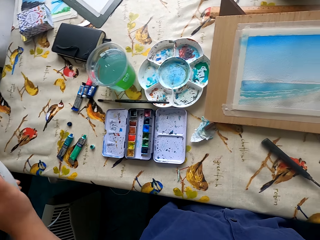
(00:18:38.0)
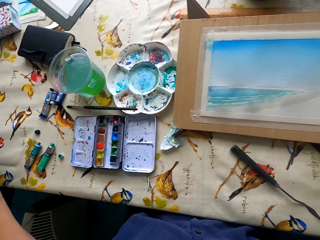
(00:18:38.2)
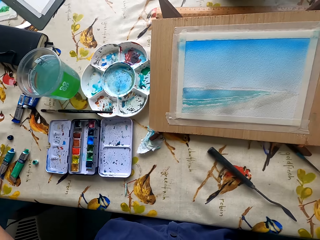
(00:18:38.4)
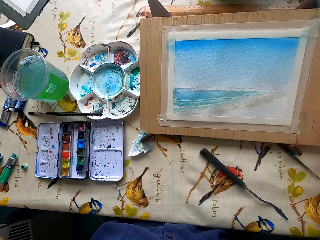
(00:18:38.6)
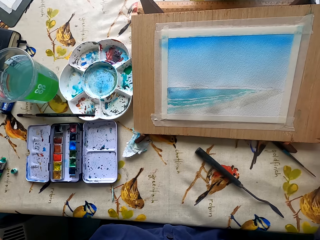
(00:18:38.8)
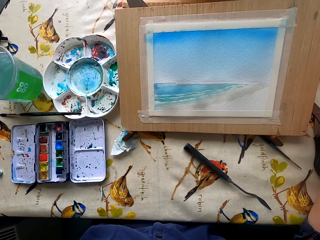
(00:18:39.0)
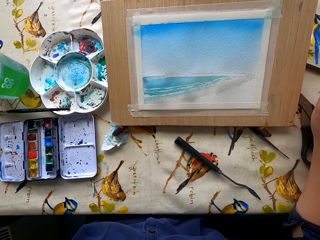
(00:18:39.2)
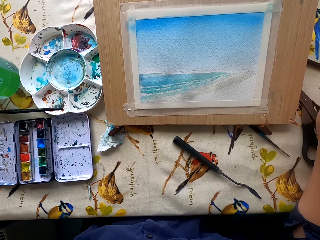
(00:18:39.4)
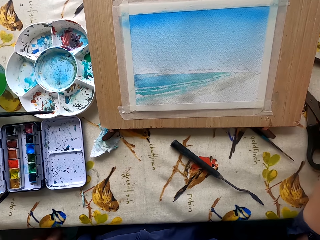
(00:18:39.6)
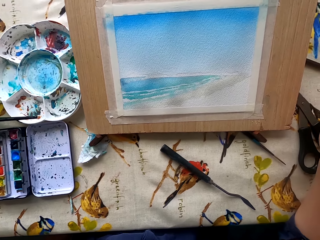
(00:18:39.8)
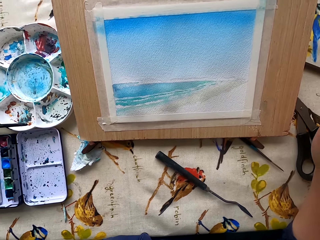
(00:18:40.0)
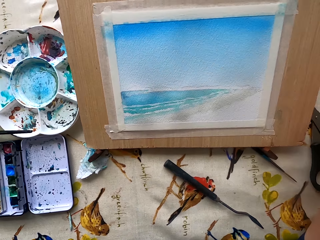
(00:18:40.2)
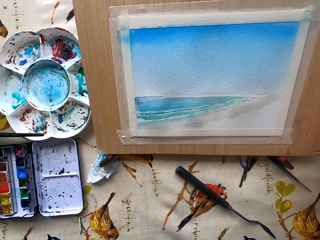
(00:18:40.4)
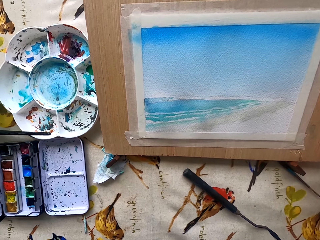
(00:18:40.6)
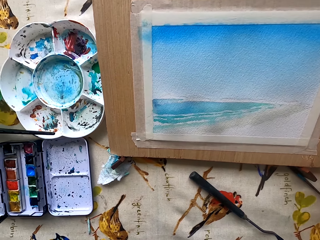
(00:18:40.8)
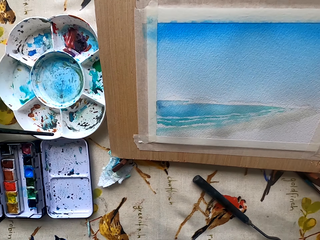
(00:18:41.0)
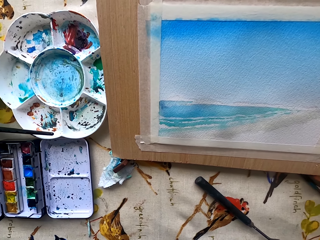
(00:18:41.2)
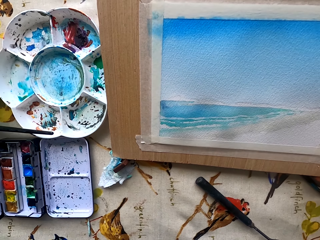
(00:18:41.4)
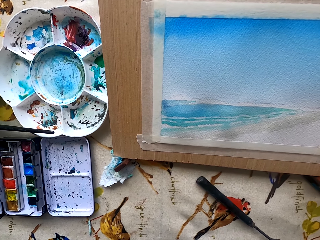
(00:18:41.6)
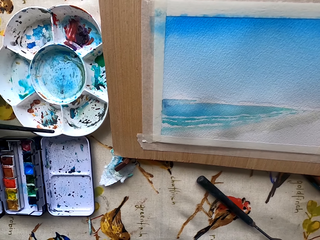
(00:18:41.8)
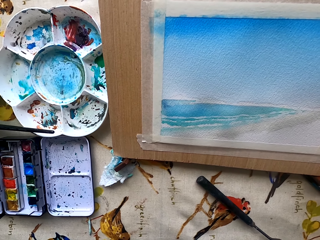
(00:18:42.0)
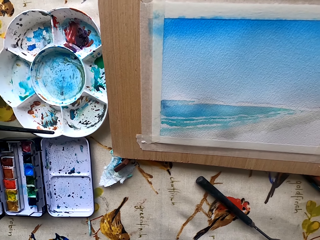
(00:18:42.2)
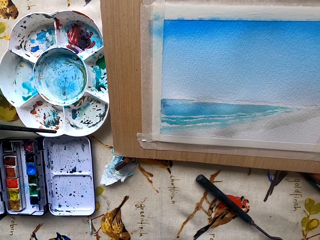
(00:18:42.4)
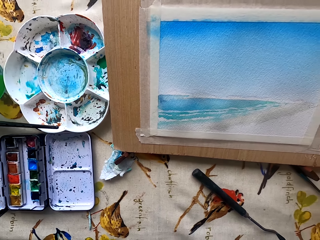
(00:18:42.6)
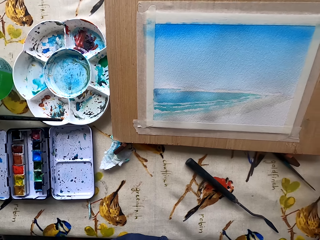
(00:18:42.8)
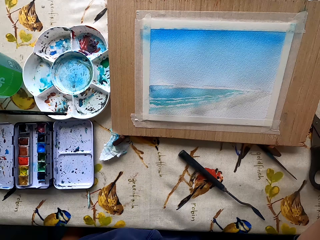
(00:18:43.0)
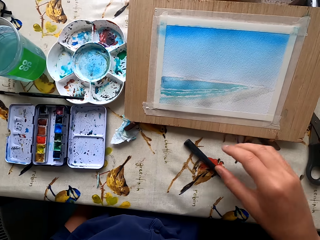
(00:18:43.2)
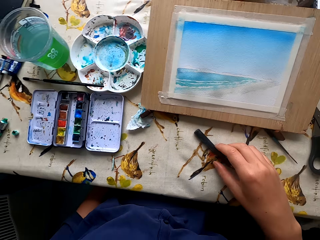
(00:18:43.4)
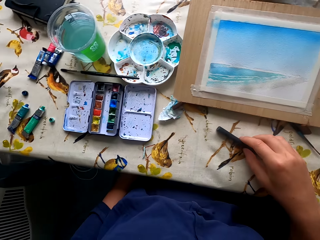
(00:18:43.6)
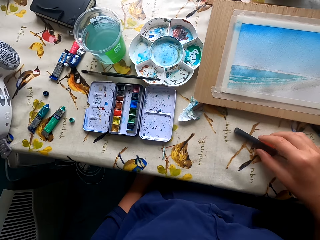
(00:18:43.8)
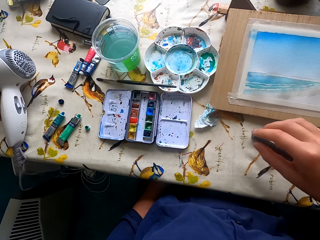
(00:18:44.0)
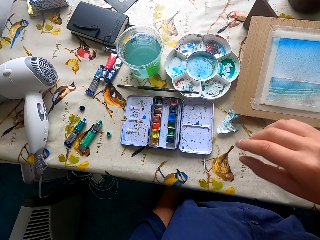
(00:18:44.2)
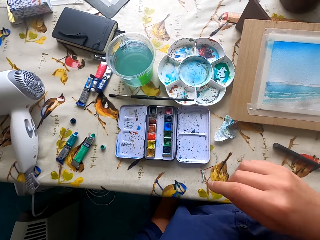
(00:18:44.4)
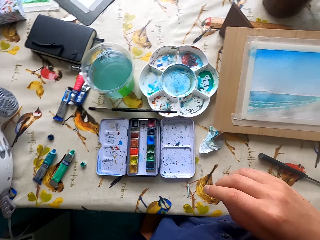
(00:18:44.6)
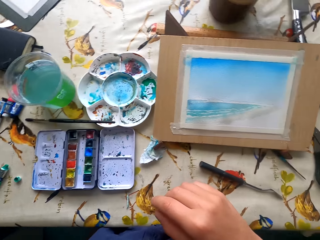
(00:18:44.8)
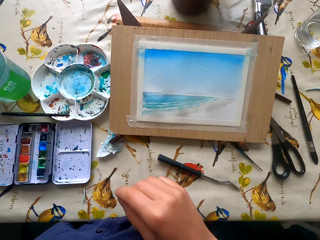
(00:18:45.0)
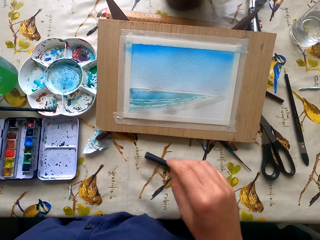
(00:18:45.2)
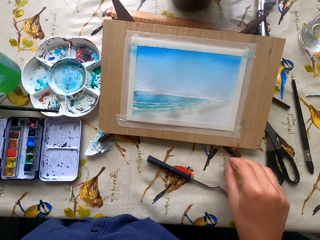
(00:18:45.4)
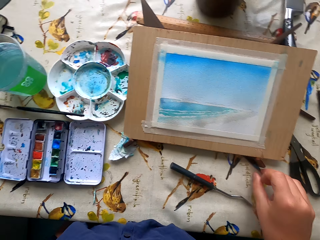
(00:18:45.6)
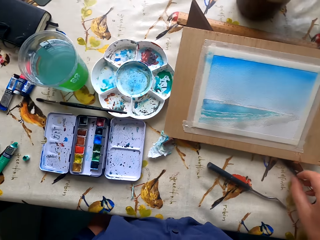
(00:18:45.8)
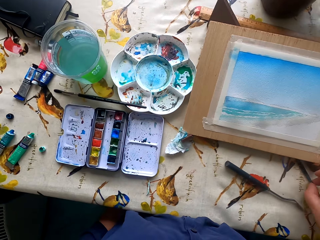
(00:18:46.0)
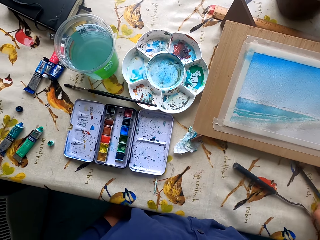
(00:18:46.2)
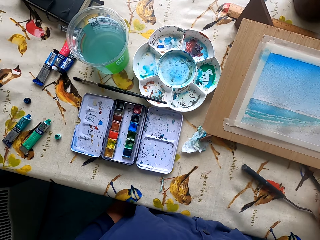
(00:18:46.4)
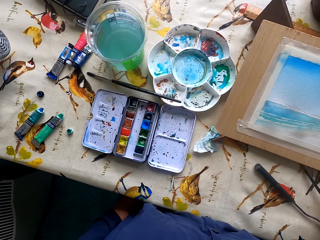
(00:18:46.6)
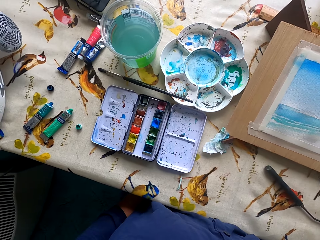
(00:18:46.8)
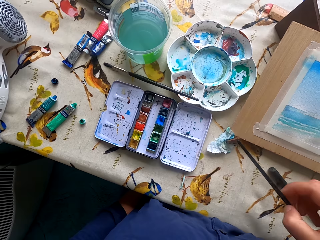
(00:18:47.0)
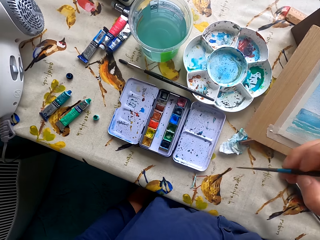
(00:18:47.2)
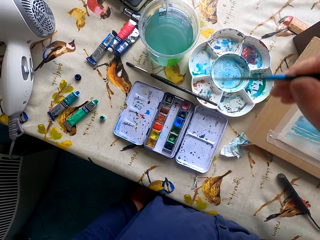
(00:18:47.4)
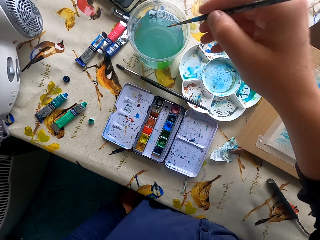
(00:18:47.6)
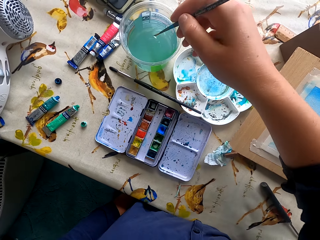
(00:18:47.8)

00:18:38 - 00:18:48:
The camera wearer places the blower on the table. They stare at the painting, look around, touch the paint scraper, and pick up the paintbrush from the table.

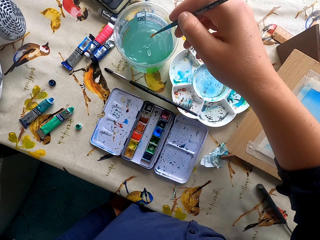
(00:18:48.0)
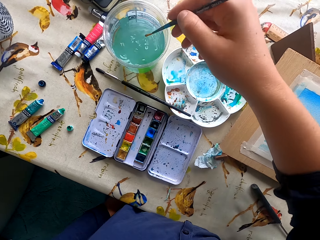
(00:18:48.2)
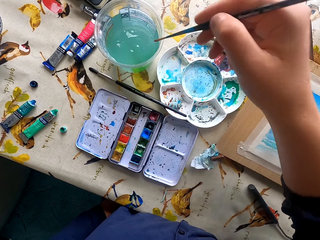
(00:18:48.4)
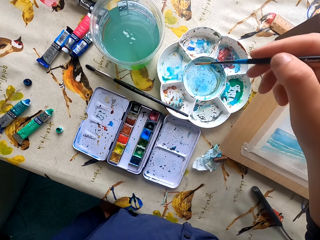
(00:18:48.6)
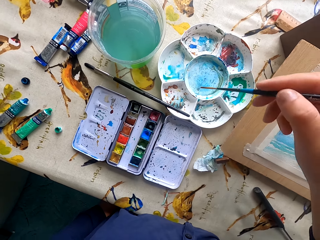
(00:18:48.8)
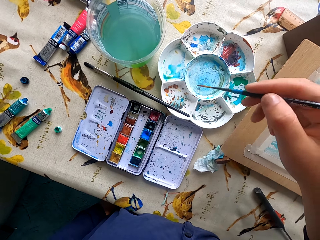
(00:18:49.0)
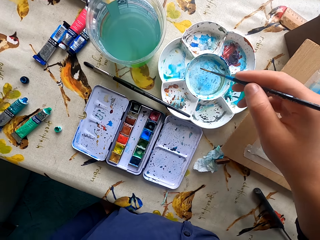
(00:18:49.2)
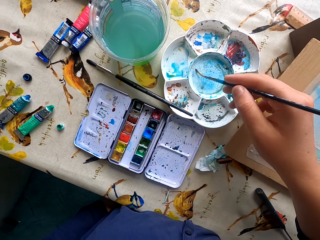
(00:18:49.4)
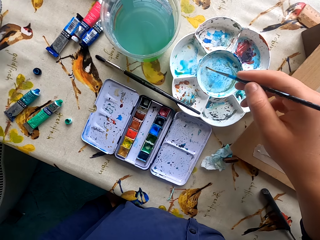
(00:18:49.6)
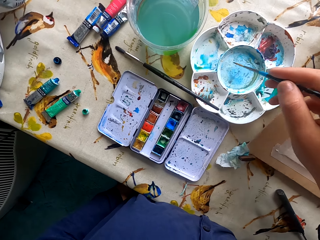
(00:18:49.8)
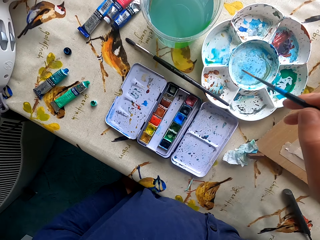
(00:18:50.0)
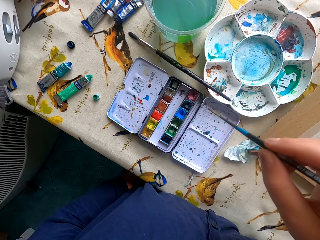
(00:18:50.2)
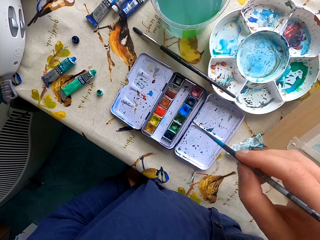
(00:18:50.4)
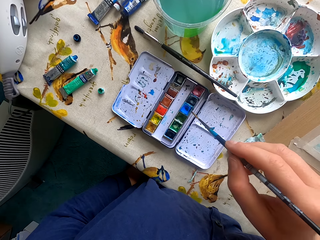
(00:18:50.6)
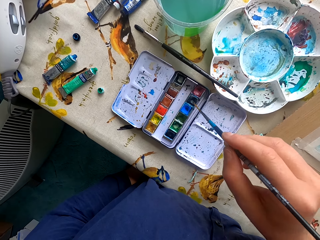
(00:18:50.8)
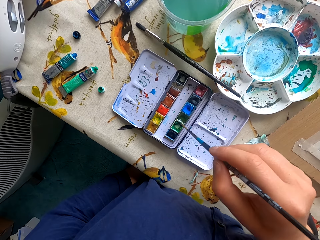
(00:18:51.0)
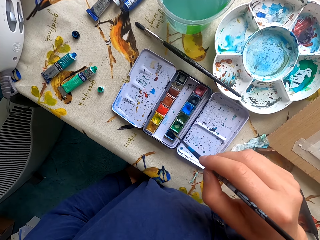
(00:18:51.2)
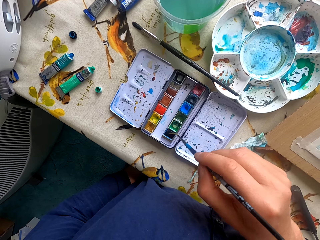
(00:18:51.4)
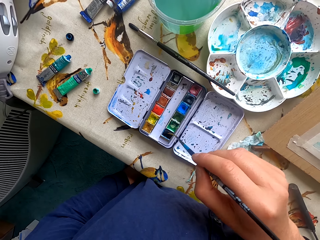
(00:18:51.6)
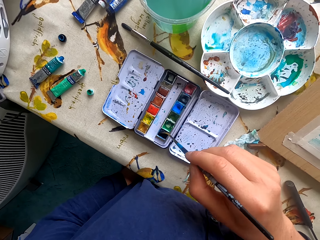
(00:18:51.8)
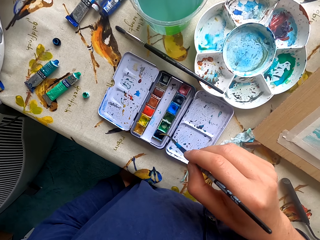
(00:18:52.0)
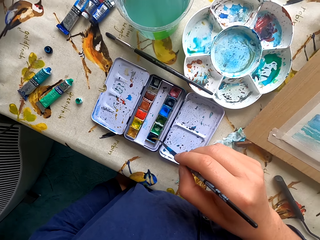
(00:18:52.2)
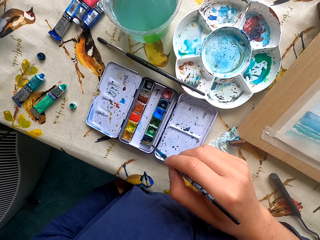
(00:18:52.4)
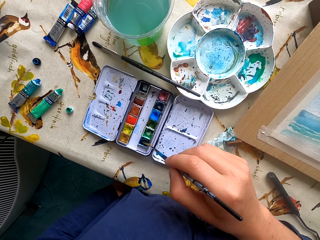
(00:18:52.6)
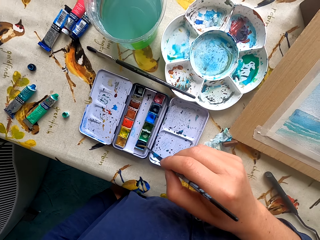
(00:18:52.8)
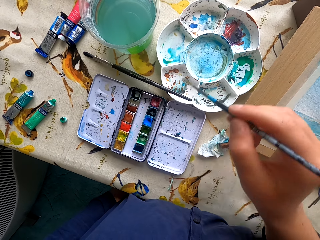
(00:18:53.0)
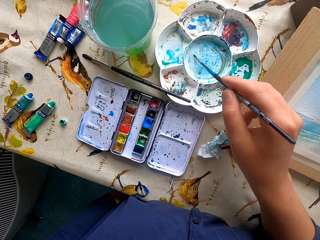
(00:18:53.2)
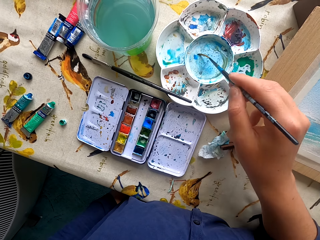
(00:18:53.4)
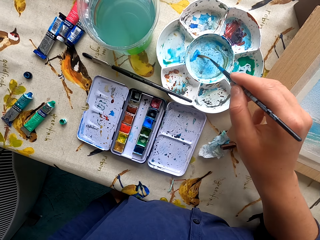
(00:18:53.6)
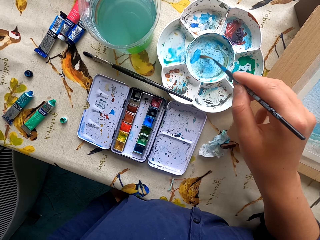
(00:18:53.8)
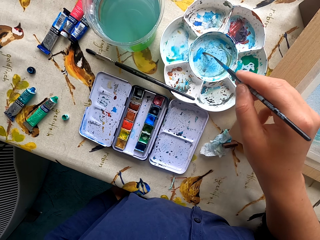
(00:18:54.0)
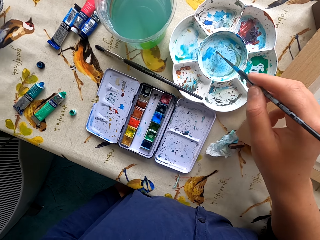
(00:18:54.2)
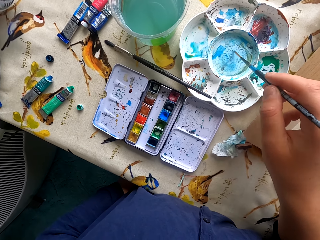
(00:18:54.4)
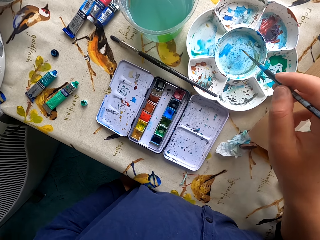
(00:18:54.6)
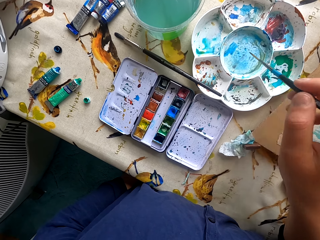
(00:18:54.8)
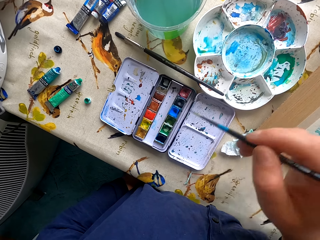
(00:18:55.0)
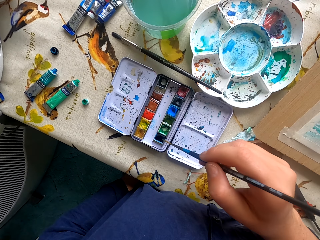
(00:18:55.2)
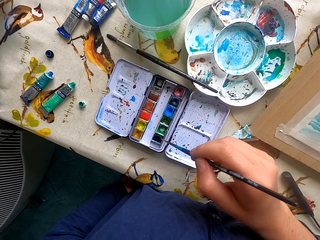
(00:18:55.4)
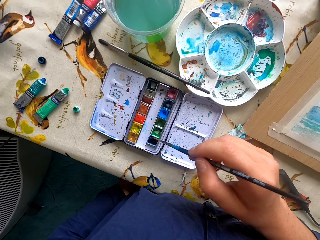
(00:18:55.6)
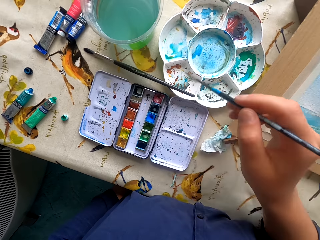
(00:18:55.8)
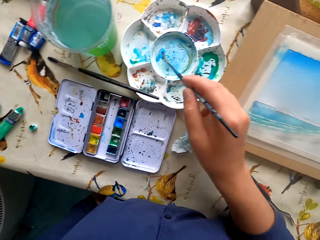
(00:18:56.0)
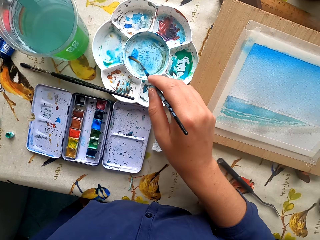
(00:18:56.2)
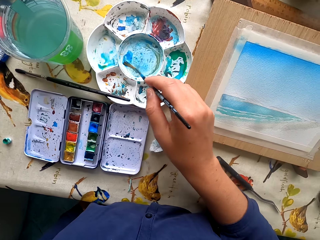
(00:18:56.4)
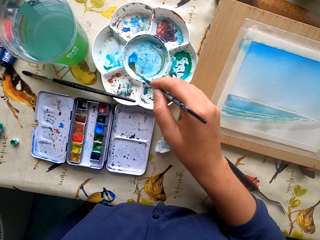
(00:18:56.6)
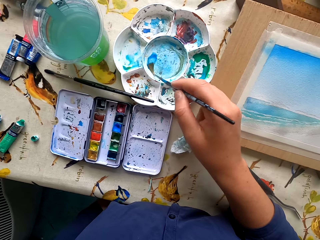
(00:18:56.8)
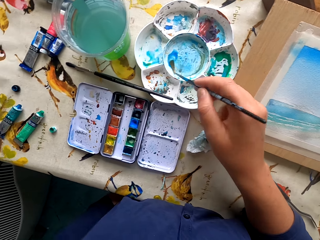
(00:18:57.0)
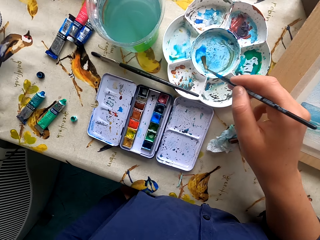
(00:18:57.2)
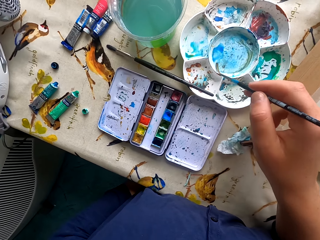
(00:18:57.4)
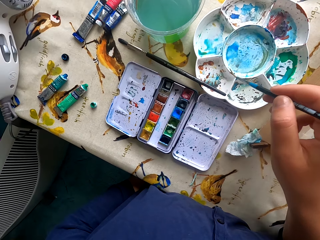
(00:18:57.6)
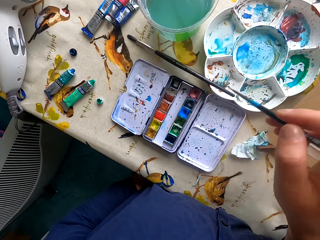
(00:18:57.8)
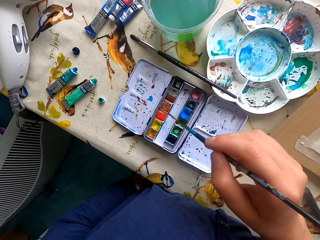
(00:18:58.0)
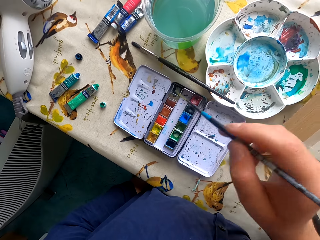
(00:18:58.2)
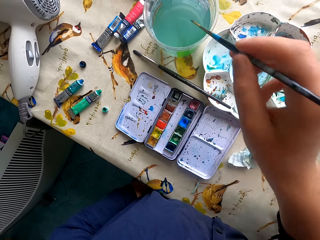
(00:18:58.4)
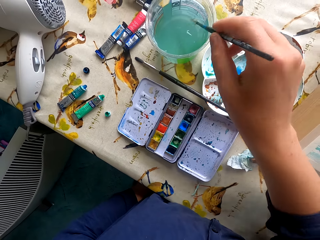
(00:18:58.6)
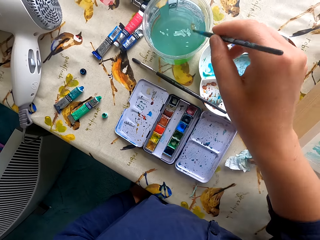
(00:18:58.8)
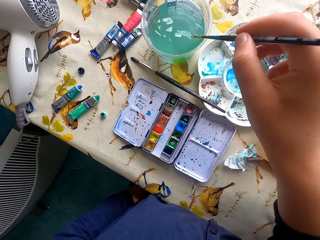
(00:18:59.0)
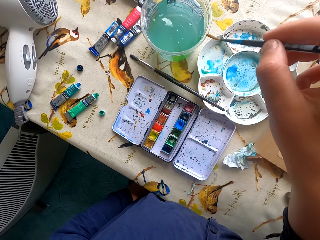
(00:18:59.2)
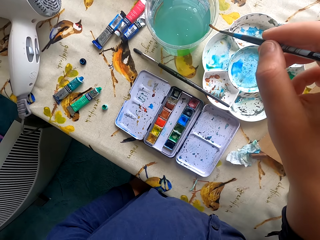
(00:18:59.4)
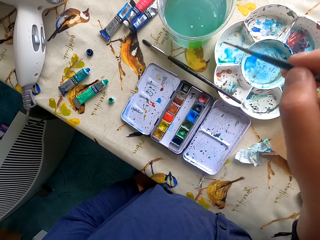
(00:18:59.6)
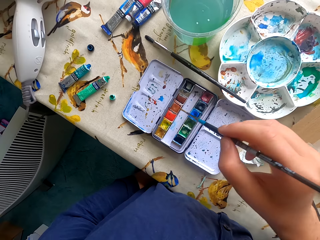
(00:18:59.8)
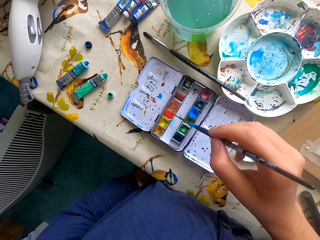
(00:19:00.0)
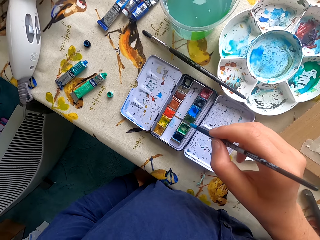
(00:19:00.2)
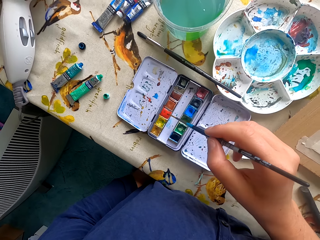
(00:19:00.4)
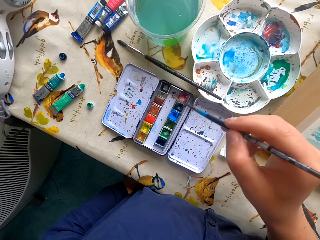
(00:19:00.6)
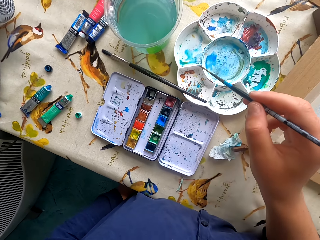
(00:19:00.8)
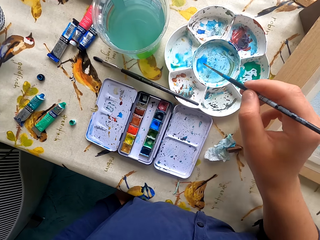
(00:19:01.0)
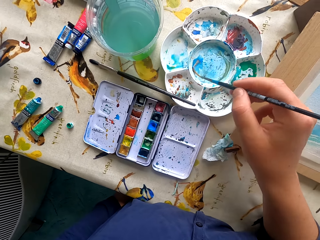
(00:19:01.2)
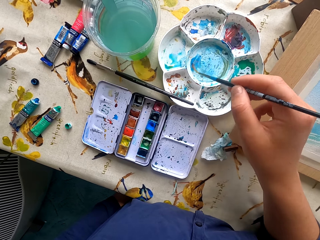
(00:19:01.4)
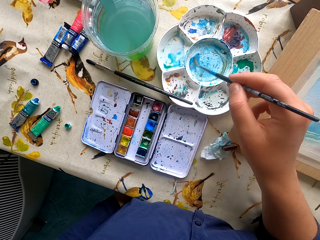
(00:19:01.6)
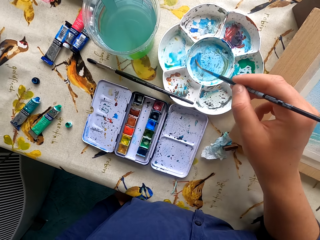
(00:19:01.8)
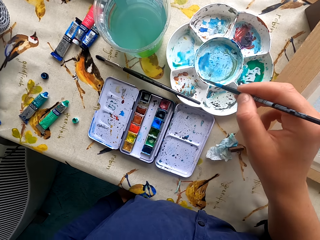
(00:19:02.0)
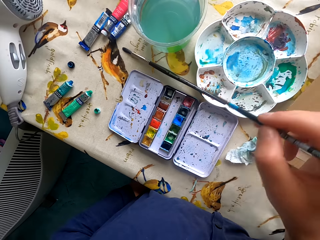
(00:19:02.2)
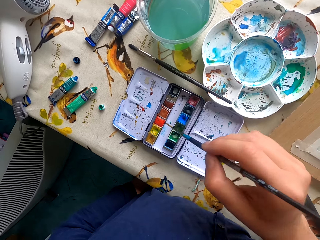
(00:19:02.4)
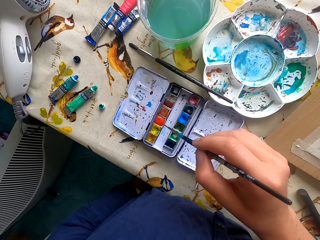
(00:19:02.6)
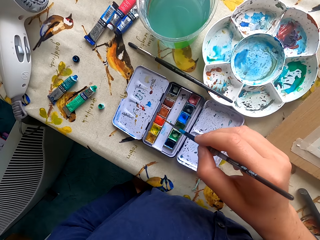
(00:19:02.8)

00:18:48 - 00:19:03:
The camera wearer dips the paintbrush in water. They touch the paint. They dip the paintbrush in the water paint. They touch the paint. They dip the paintbrush in the paint. They touch the paint. They dip the paintbrush in the water. They dip the paintbrush in the water paint. They touch the paint.
